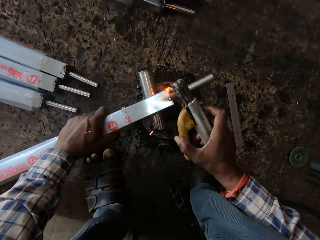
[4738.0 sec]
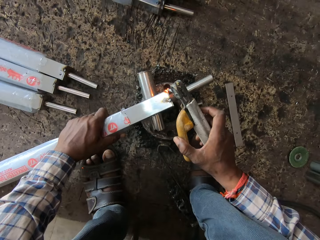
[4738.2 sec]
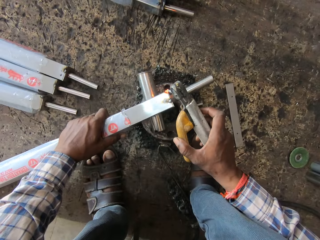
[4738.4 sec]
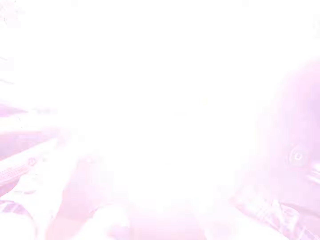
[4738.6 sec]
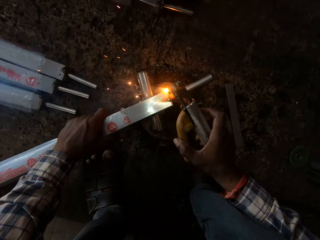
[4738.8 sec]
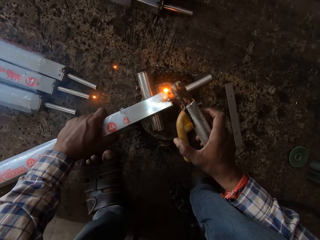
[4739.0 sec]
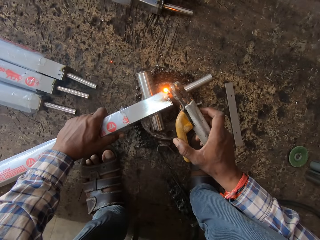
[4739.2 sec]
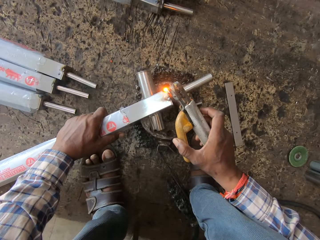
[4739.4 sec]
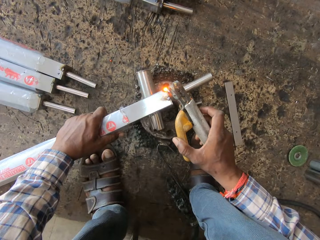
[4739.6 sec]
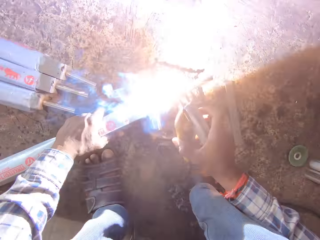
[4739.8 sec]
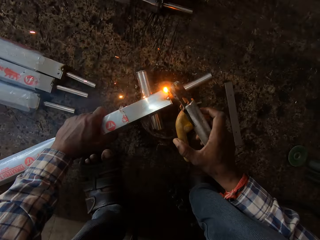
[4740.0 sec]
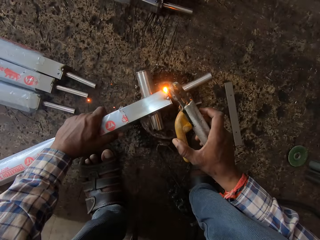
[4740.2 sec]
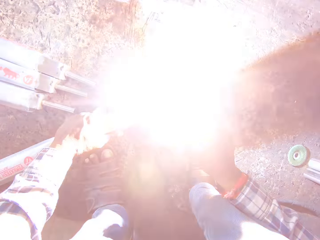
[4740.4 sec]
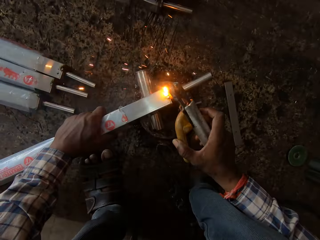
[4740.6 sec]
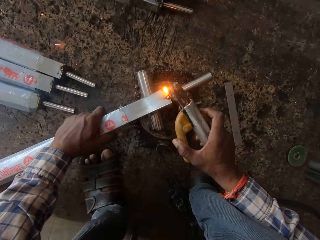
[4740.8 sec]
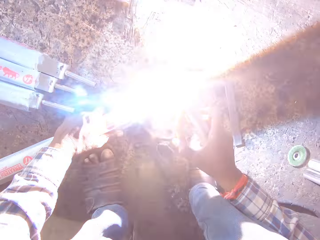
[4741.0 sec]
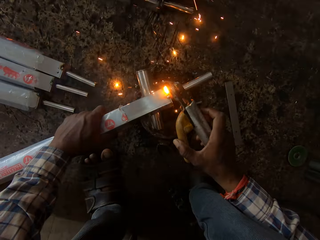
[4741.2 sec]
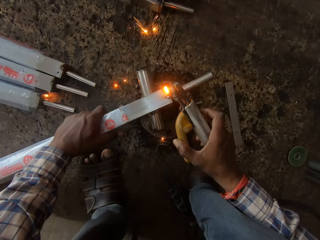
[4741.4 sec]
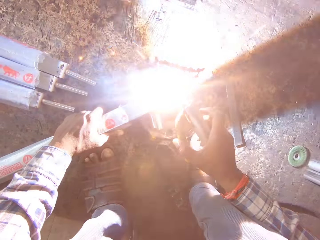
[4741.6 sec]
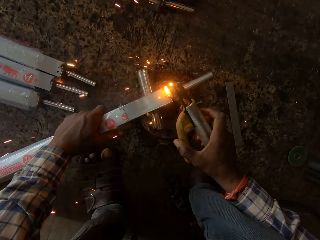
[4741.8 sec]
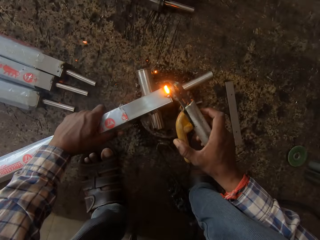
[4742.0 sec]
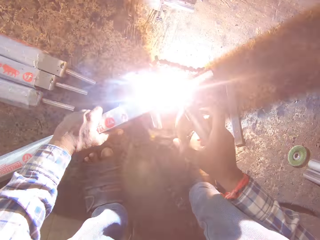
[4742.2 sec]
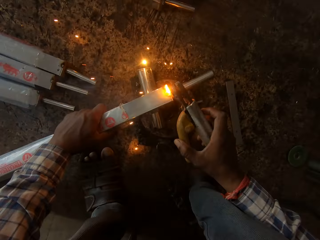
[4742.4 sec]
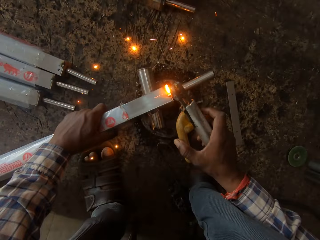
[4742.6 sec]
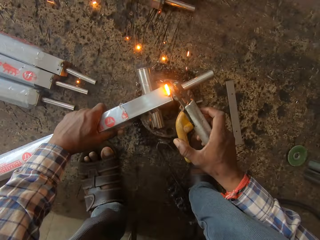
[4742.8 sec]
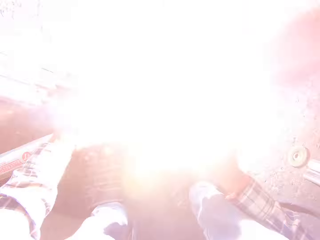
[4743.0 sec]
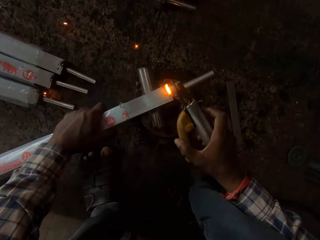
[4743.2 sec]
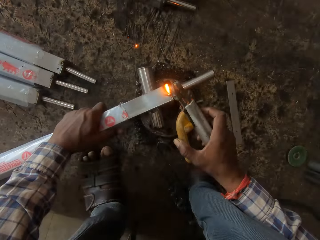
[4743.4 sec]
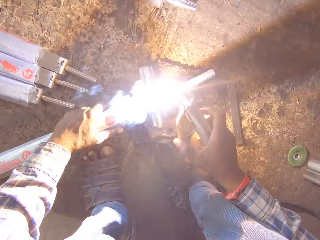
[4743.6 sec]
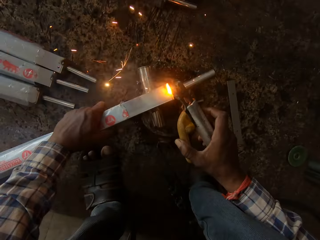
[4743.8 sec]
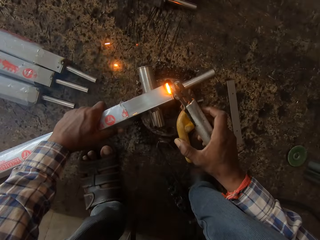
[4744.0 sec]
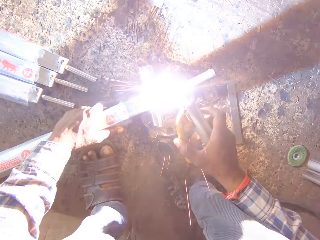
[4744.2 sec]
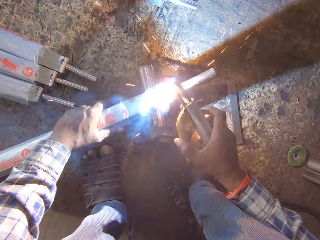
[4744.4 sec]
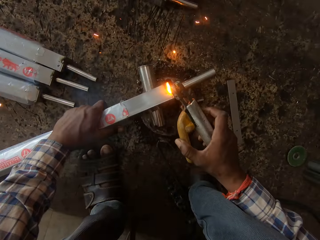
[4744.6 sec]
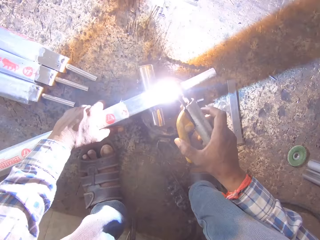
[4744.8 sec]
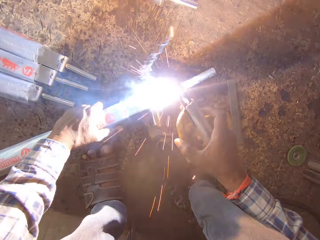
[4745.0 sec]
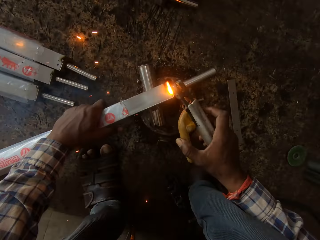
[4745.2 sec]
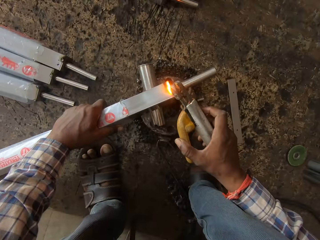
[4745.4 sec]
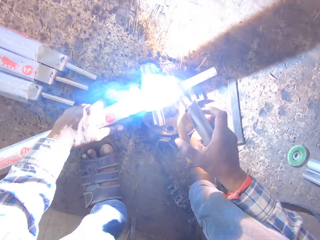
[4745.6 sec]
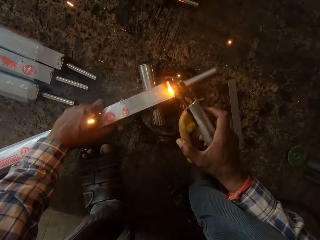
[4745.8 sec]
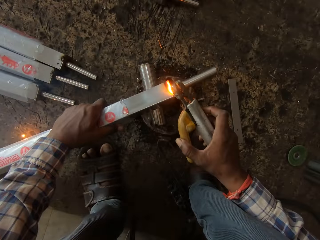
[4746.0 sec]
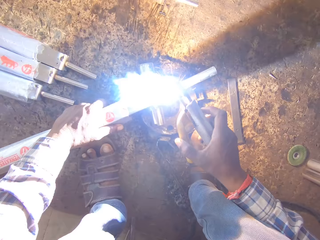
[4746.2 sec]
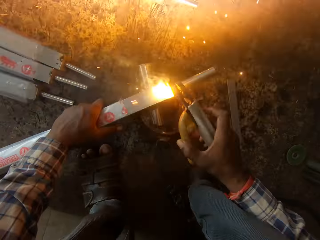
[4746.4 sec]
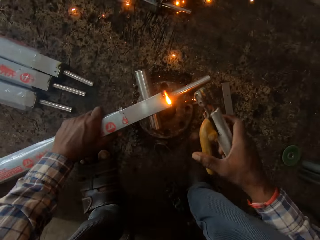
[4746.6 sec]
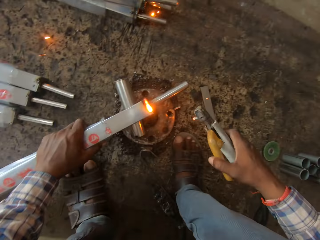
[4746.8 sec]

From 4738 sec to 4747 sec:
The camera wearer welds the square steel rod in his left hand on the rim with the electrode on the electrode holder in his right hand.

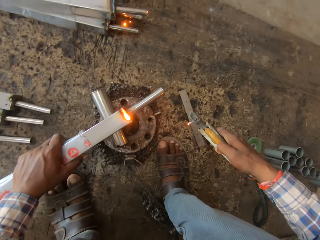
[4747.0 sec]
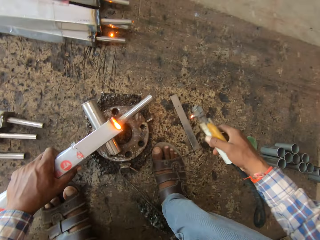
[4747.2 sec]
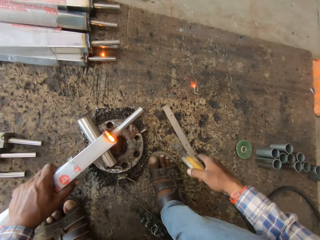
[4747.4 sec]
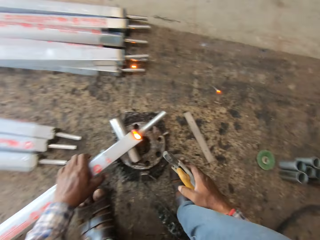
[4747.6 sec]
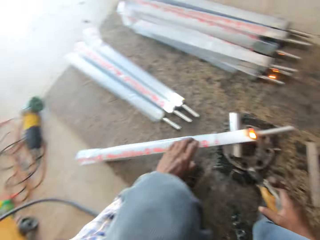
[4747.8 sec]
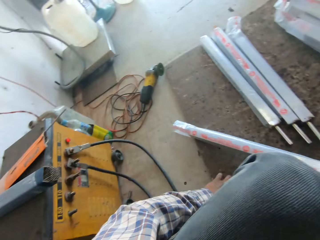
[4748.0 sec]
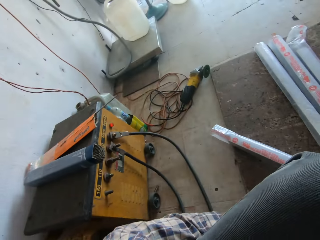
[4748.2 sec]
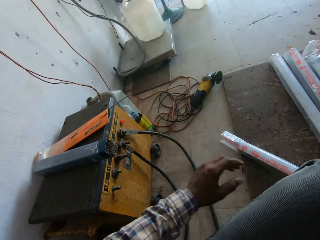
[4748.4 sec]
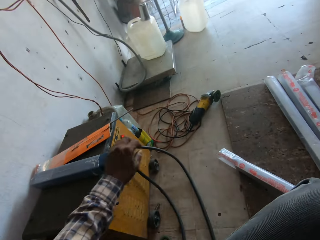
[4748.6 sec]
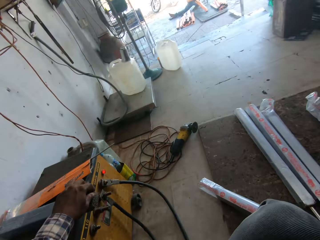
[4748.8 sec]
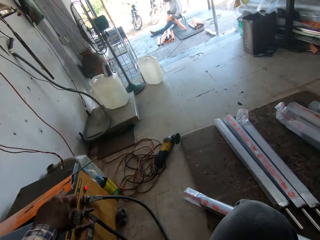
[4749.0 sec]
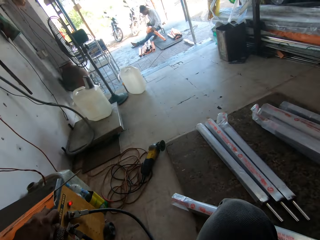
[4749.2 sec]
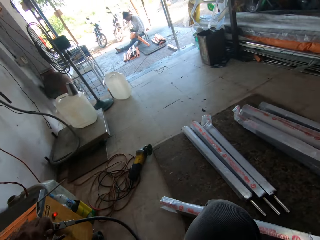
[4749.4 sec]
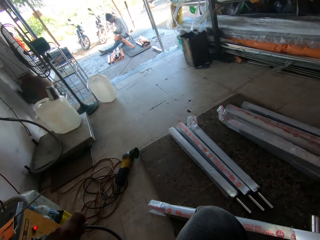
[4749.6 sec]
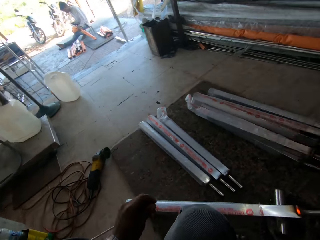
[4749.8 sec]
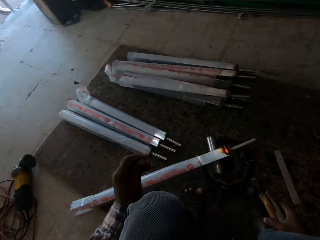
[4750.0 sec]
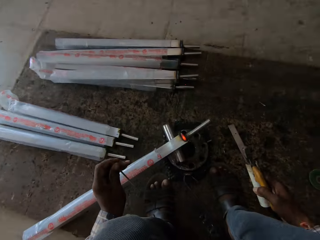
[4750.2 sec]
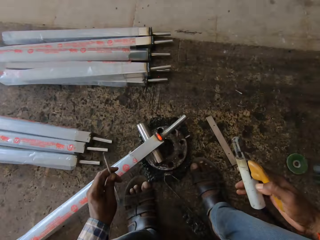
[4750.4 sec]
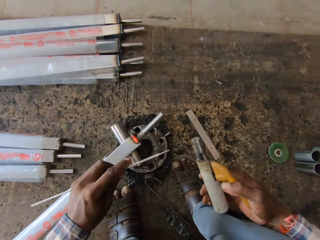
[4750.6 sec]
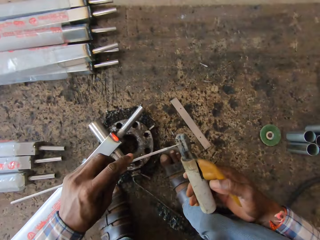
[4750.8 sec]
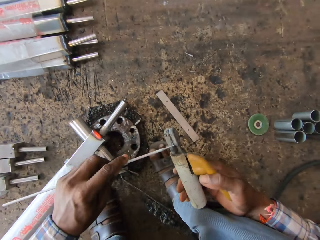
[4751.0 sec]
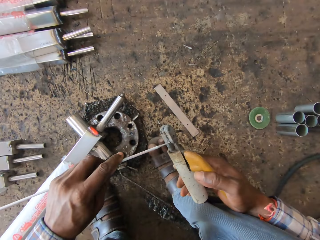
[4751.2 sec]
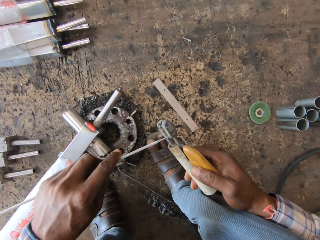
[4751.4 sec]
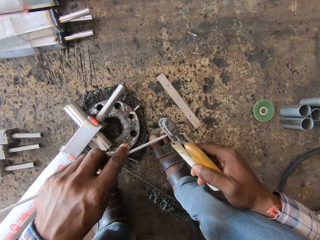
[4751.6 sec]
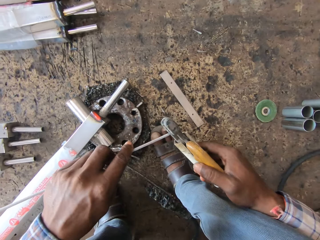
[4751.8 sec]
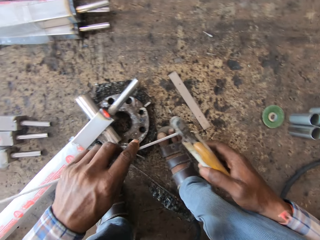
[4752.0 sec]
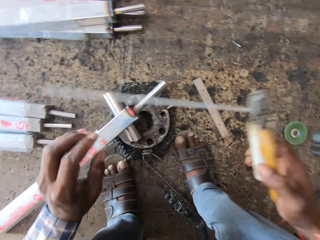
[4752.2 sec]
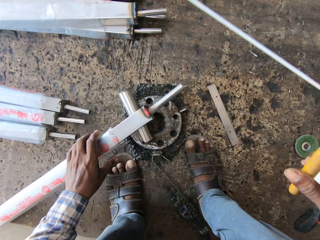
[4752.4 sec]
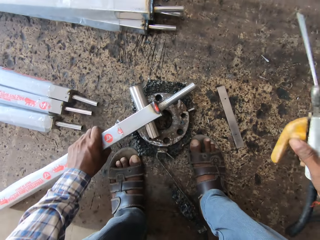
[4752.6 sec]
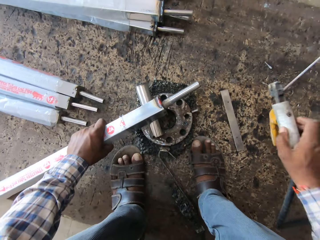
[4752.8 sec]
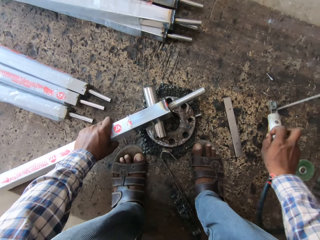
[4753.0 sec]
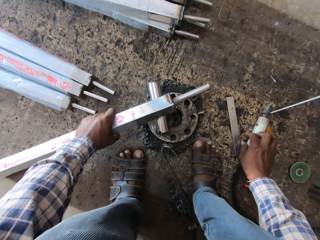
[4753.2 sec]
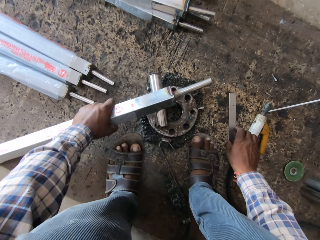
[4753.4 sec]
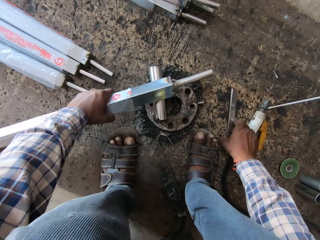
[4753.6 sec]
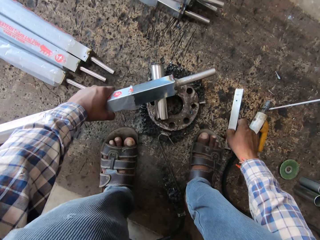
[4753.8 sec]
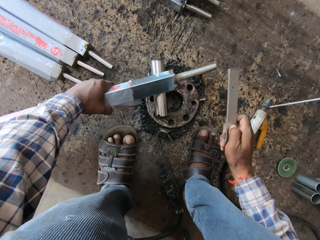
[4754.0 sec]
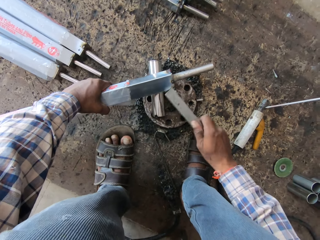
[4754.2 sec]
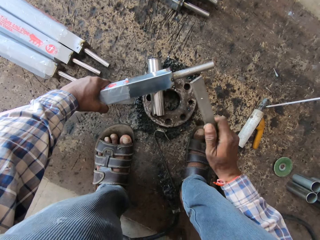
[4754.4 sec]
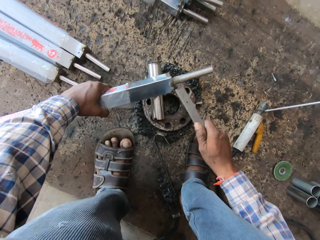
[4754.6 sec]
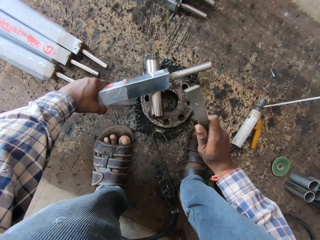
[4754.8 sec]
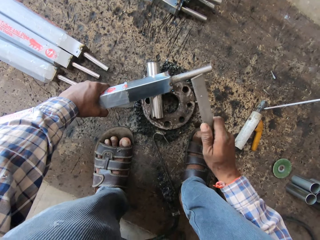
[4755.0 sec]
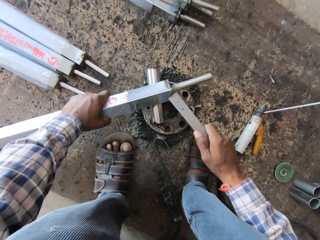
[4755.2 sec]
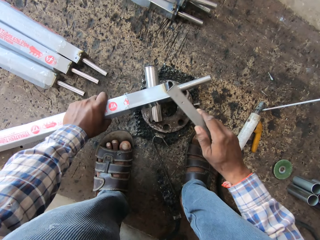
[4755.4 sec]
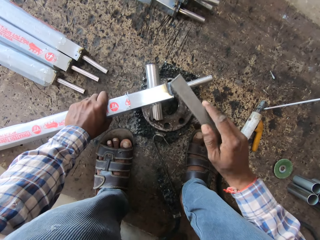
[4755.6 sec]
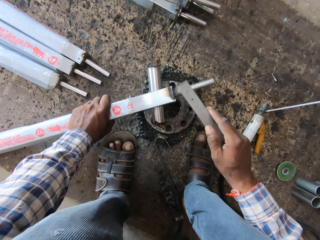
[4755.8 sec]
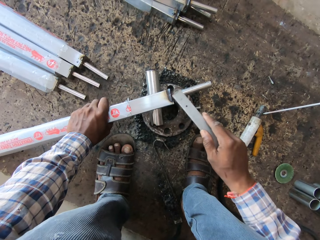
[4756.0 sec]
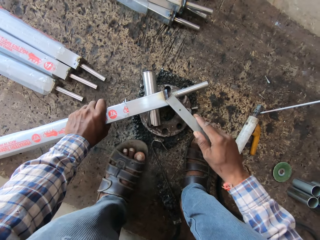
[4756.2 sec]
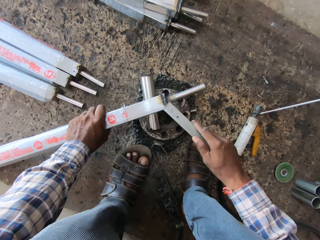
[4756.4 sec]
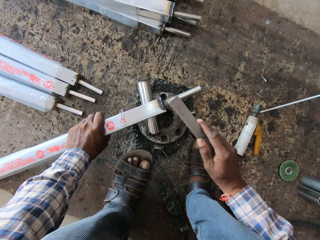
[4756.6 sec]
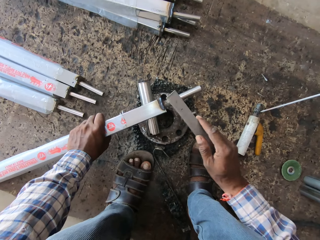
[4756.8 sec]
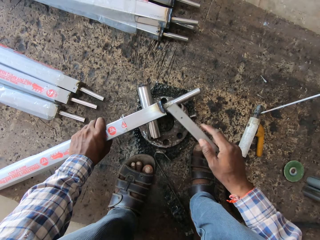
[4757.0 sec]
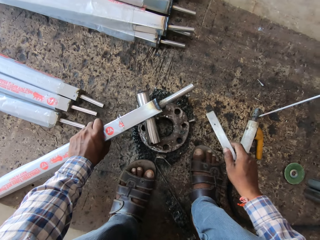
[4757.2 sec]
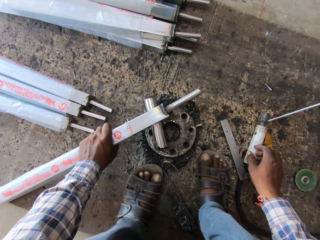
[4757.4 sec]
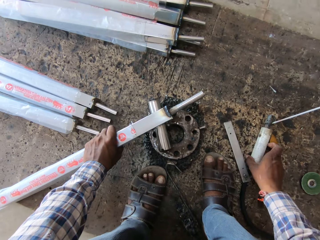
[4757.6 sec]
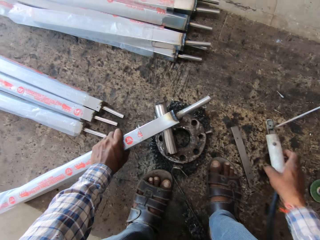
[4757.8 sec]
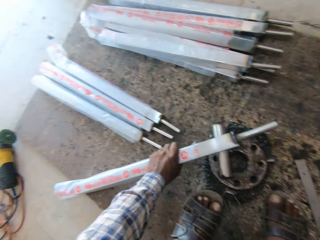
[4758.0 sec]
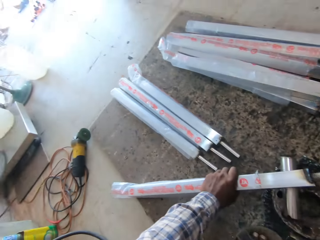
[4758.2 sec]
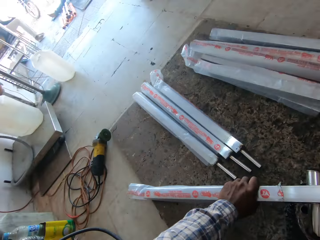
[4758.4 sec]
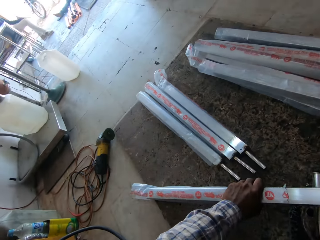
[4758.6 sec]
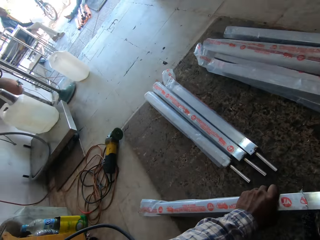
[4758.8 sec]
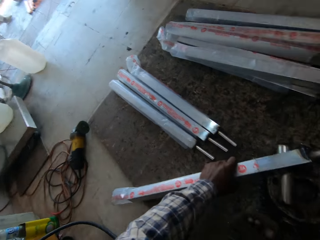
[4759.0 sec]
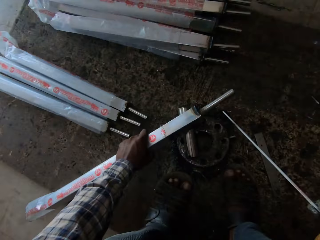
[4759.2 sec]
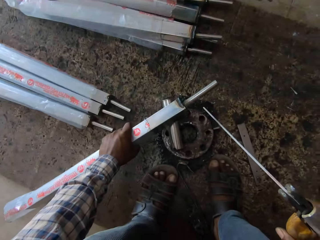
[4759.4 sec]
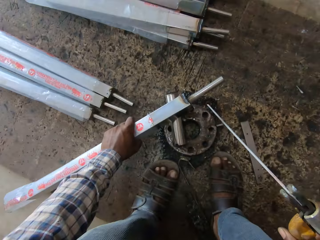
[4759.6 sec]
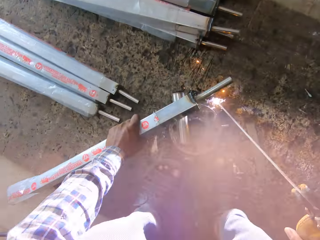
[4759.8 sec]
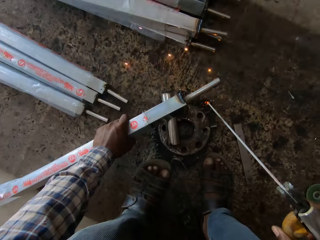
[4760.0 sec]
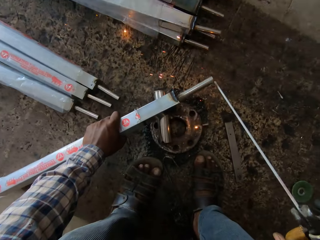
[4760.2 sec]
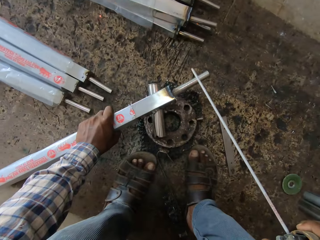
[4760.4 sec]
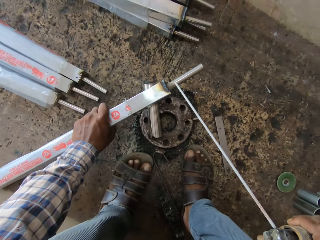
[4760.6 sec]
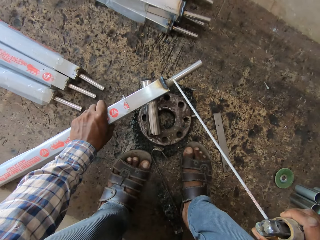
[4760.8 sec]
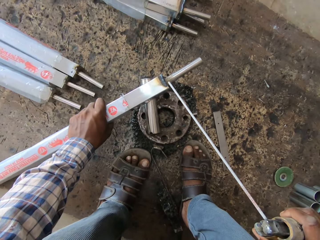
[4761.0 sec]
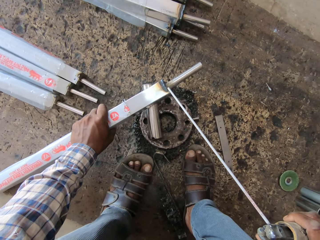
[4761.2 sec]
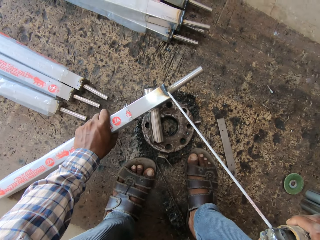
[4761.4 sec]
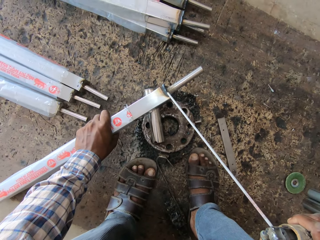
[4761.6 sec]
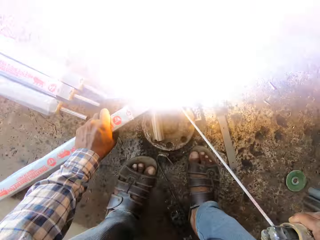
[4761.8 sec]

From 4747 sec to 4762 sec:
The camera wearer presses the electrode holder with his right hand. He rests his right hand on his leg. He picks up an electrode from a table with his left hand. He adjusts the machine. He fixes the electrode in his left hand on the electrode holder in his right hand. He cuts with pliers. He holds the square steel rod in his left hand to the rim. He places the electrode holder in his right hand on the board. He picks up the steel rule from the board with his right hand. He beats the square steel rod in his left hand on the rim with the steel rule in his right hand. He drops the steel rule in his right hand on the board. He picks up the electrode holder from the board with his right hand. He adjusts the square steel rod in his left hand on the rim. He sparks the board with the electrode on the electrode holder in his right hand.
